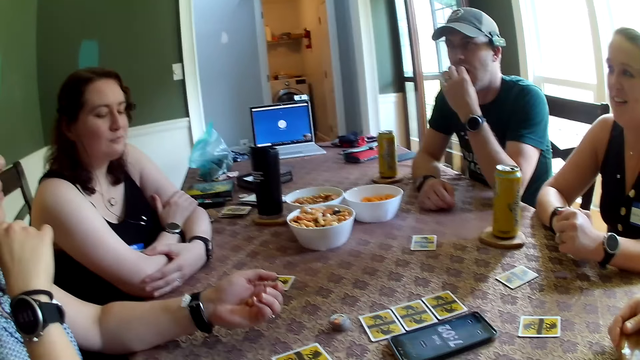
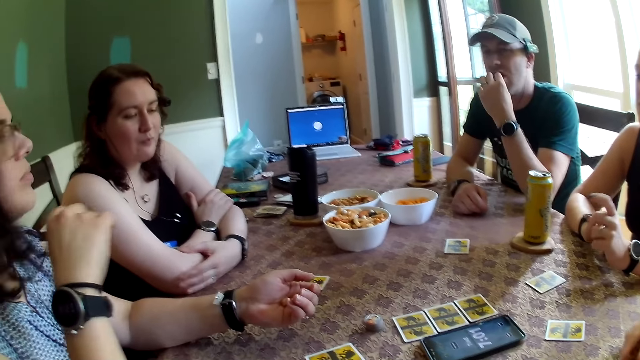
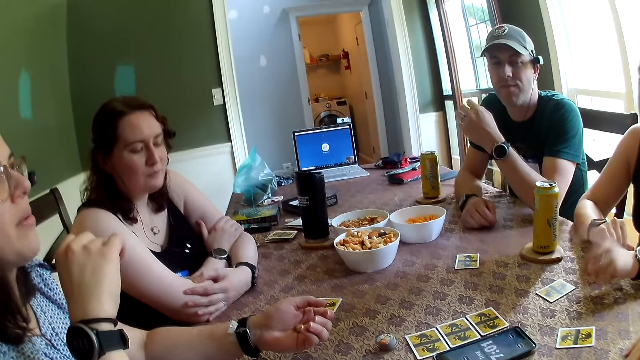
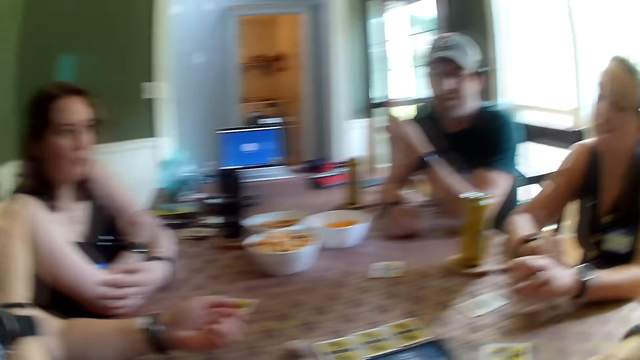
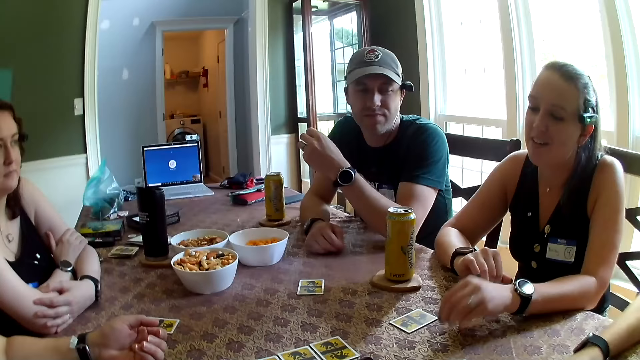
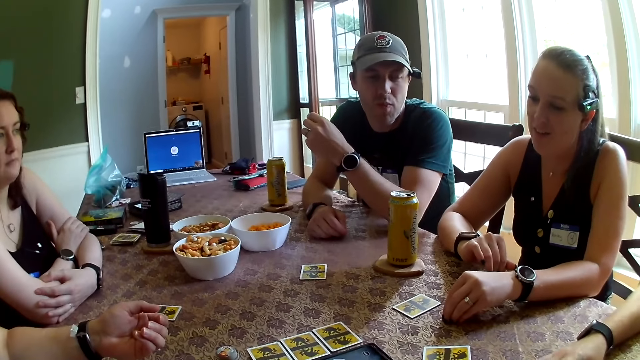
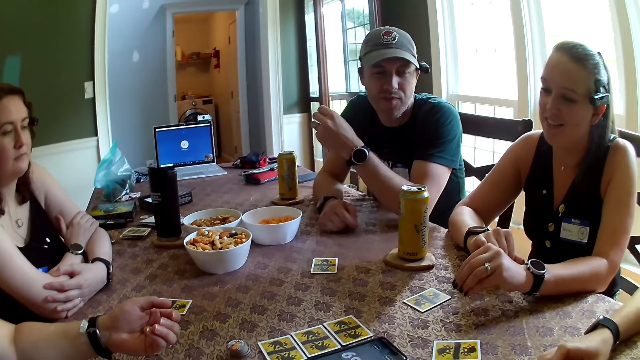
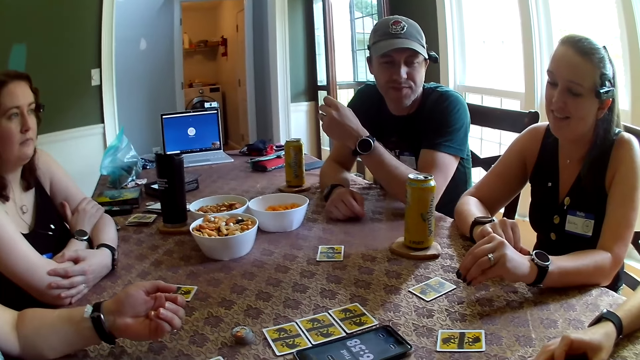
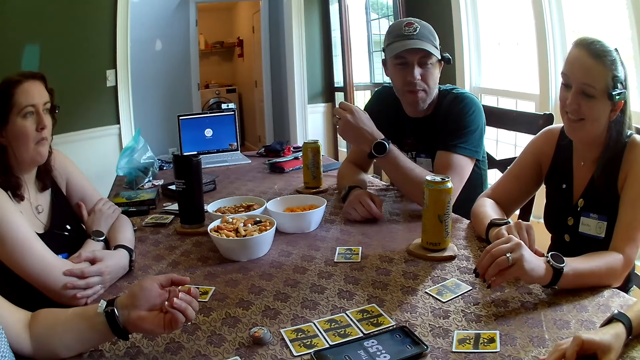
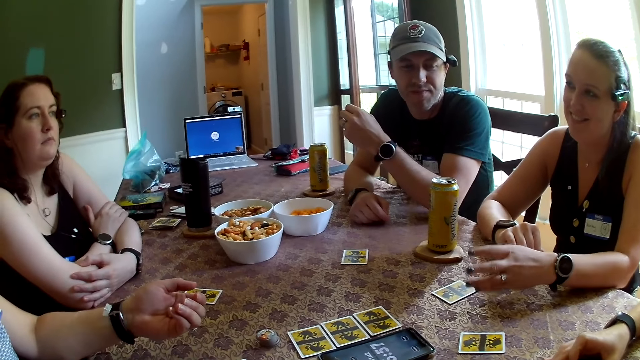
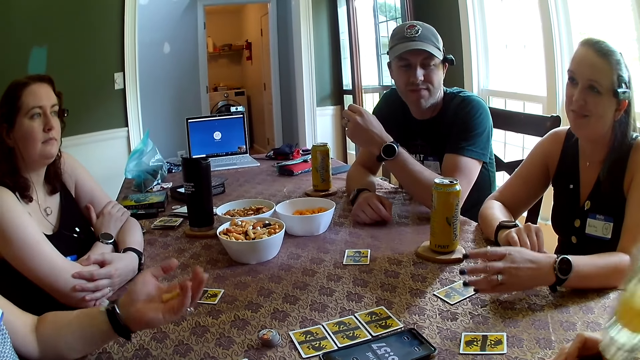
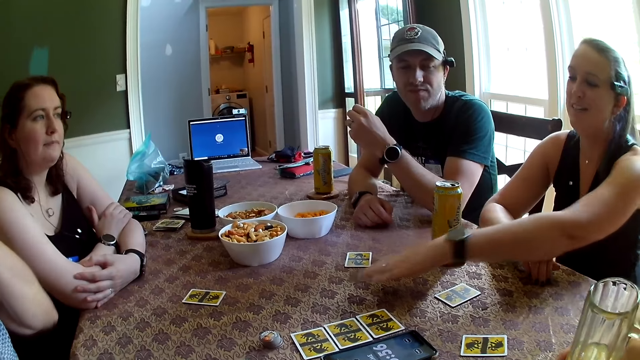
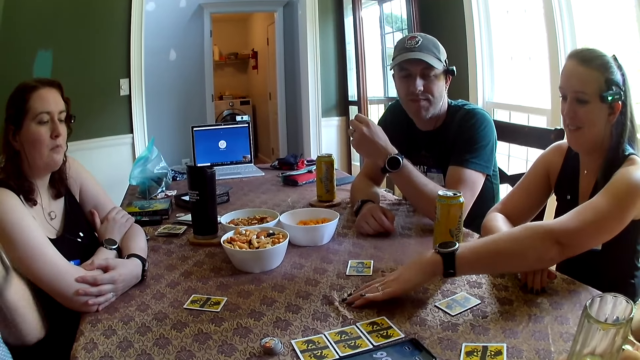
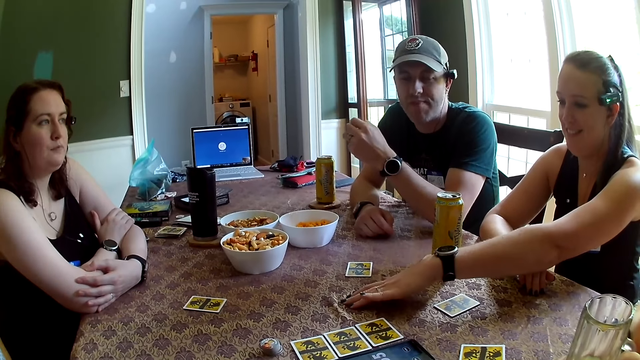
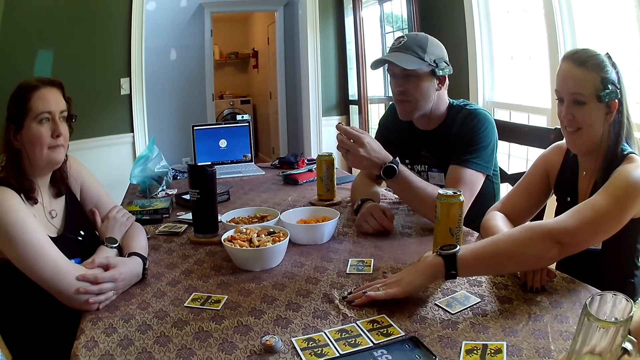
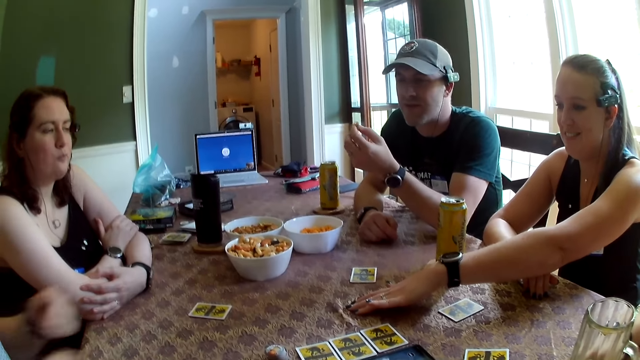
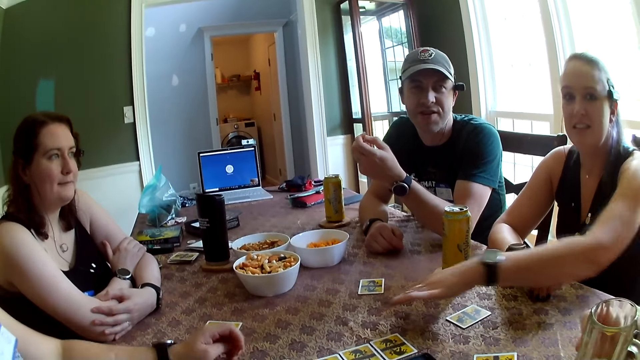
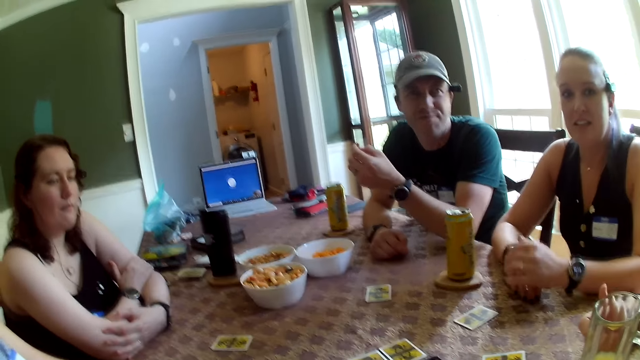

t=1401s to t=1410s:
The man eats a candy in his left hand. The woman taps the table with her left hand.

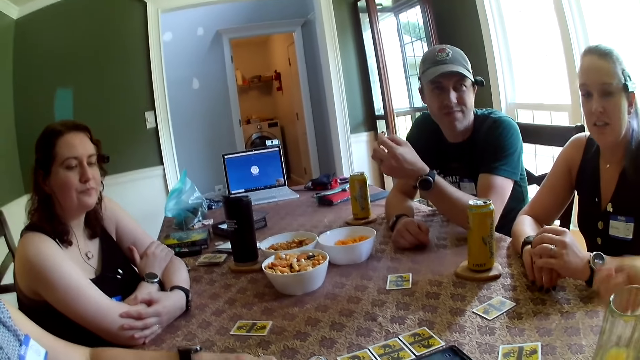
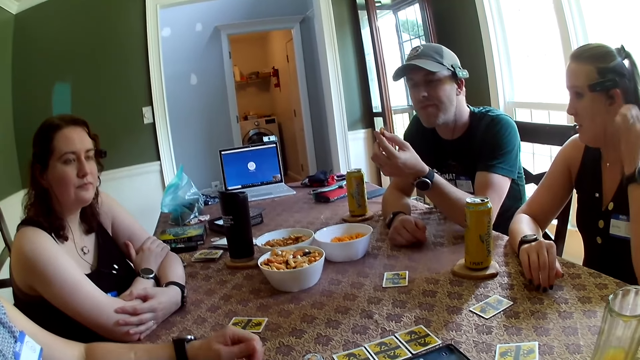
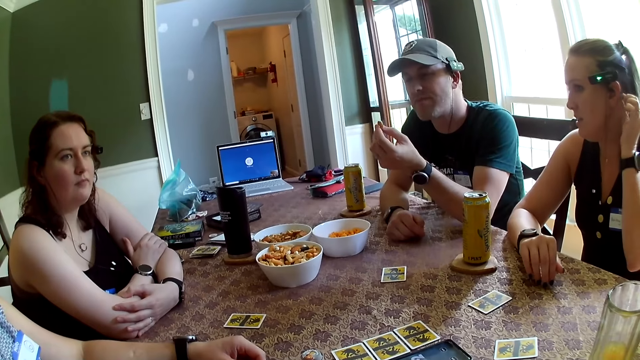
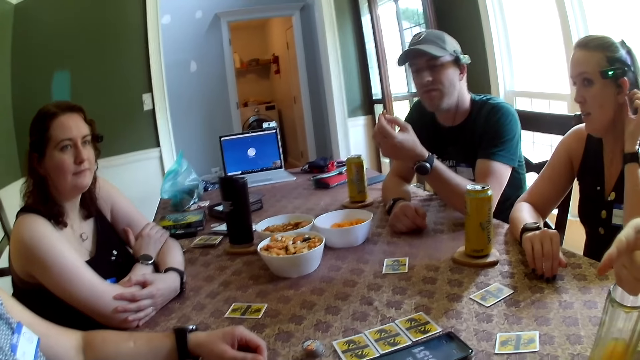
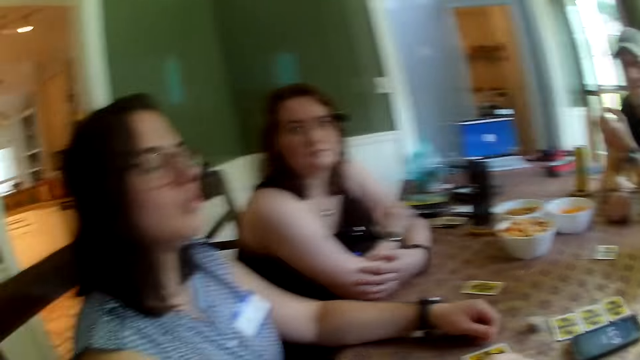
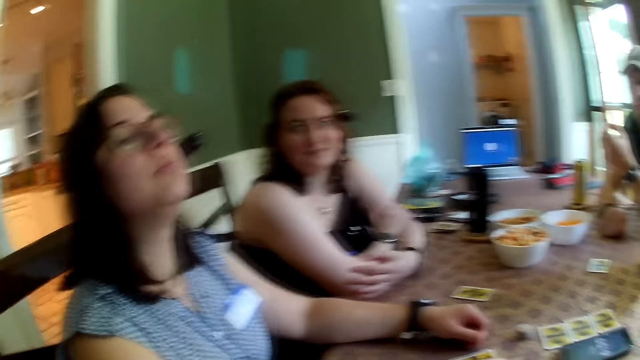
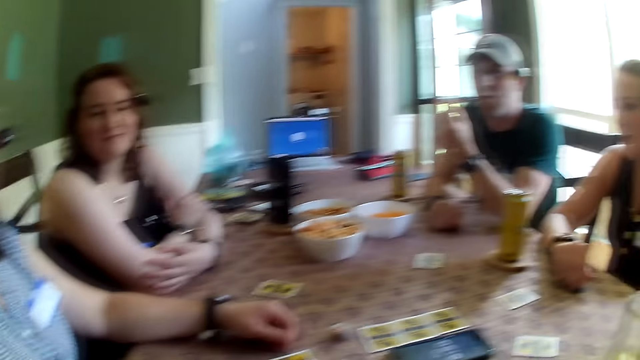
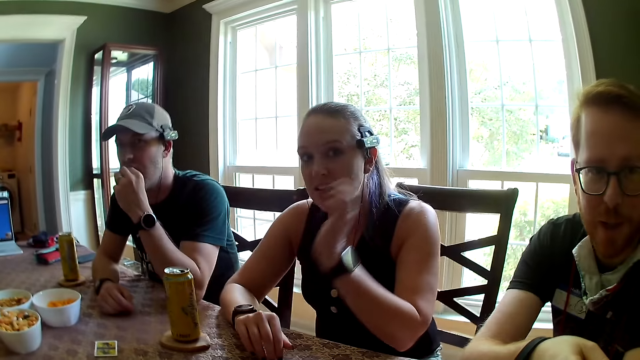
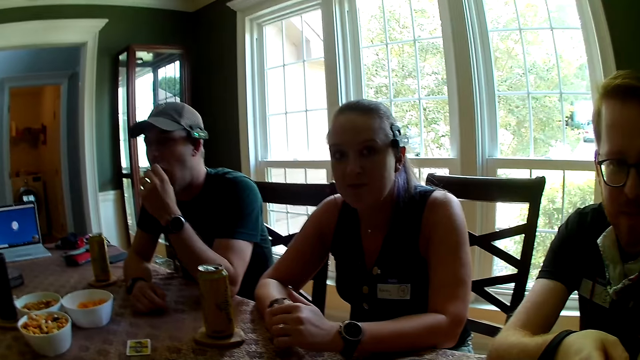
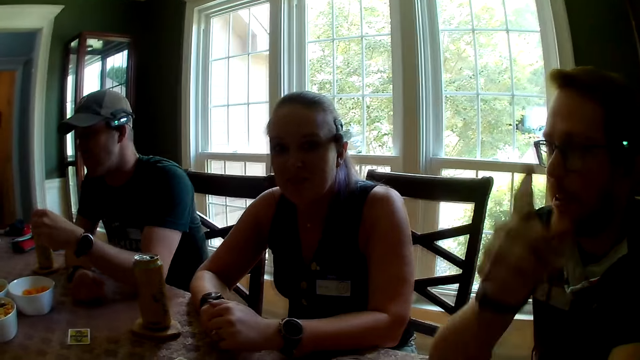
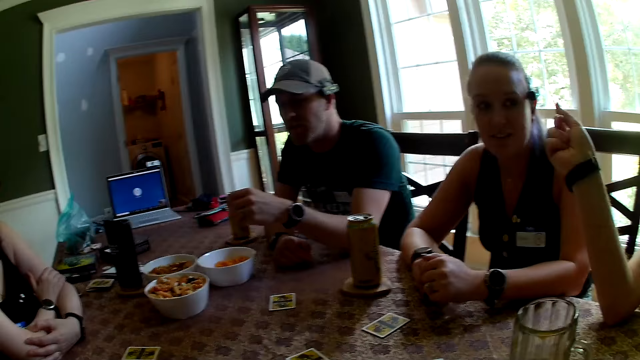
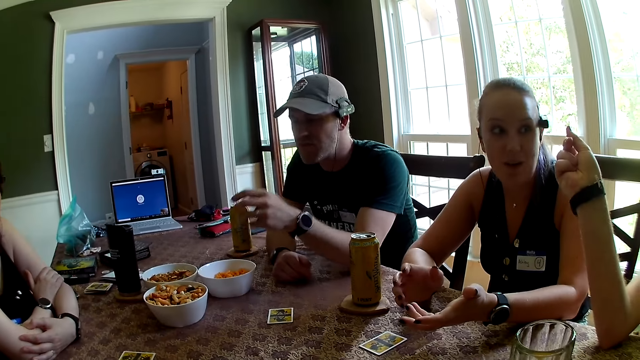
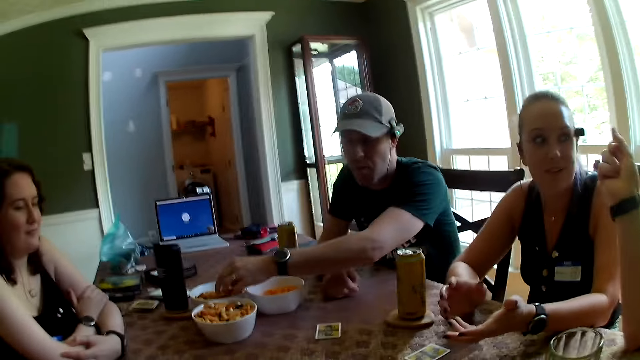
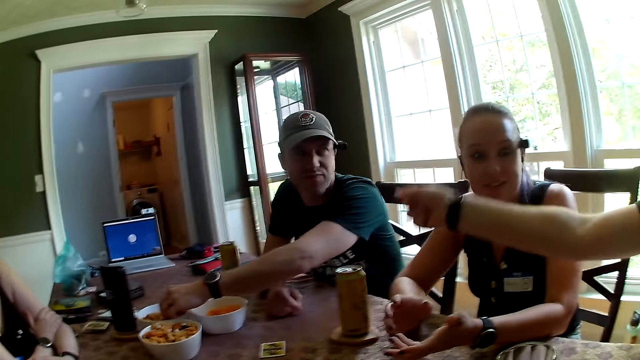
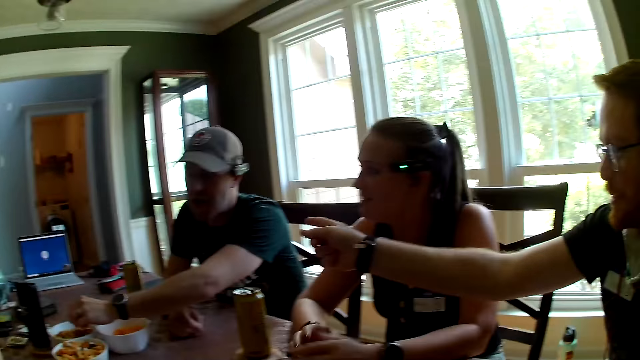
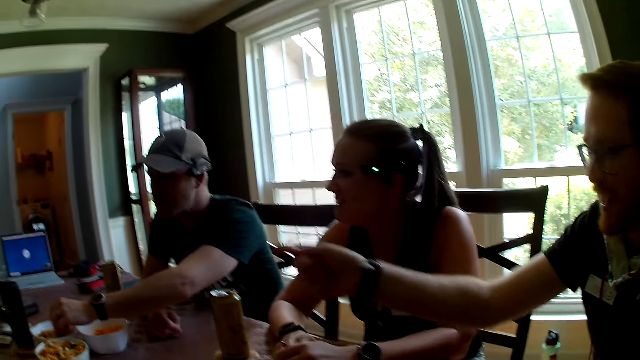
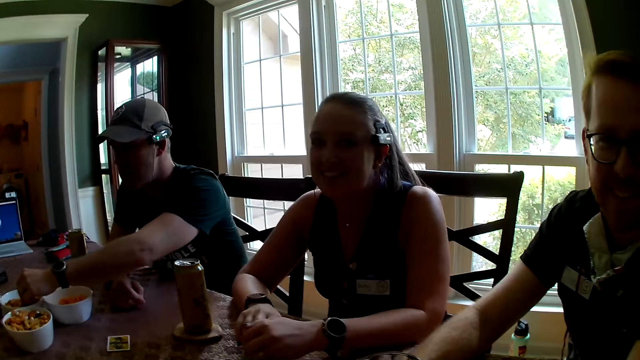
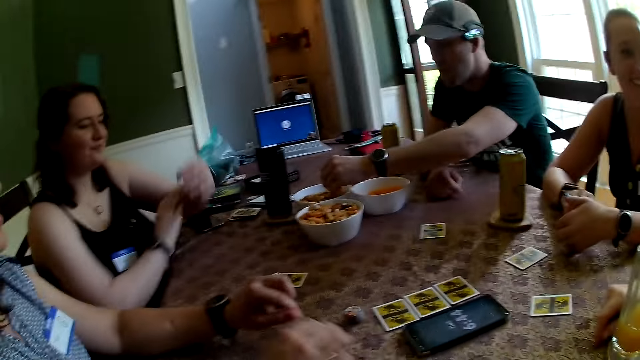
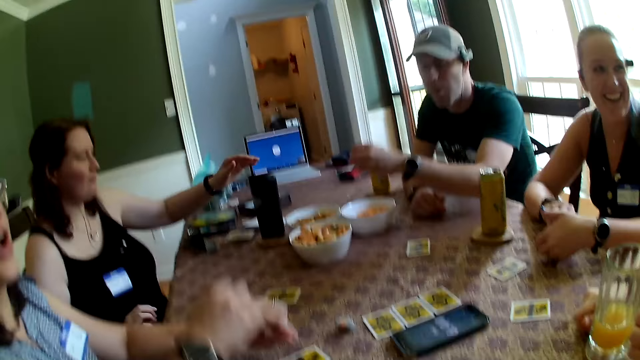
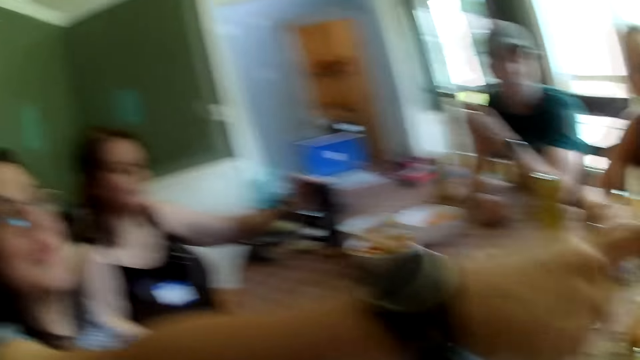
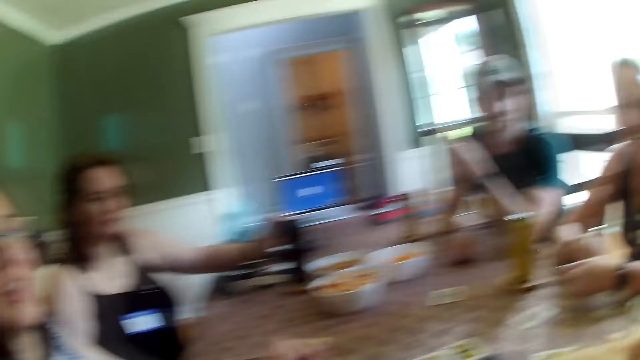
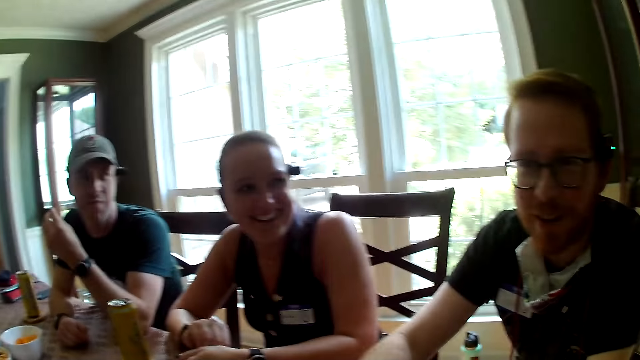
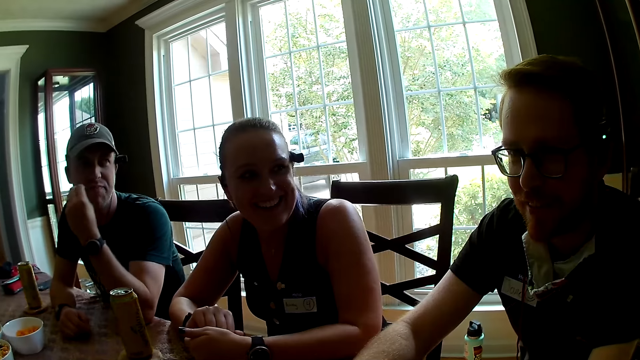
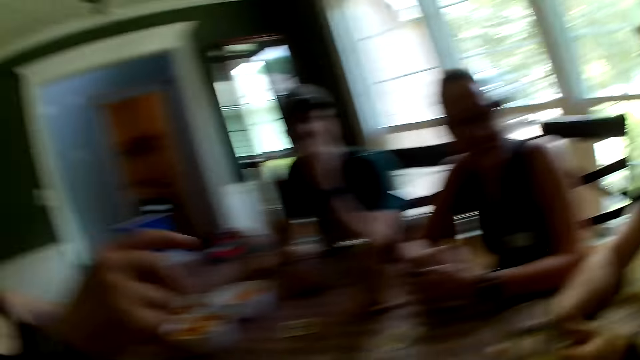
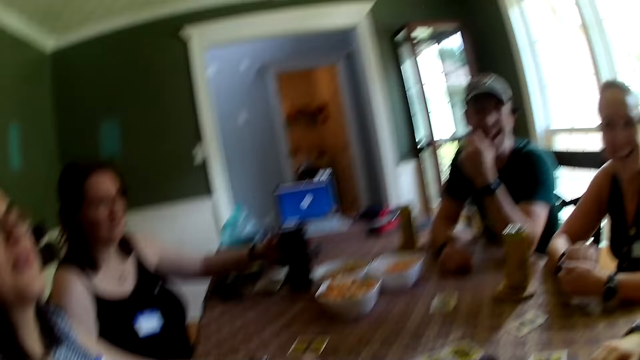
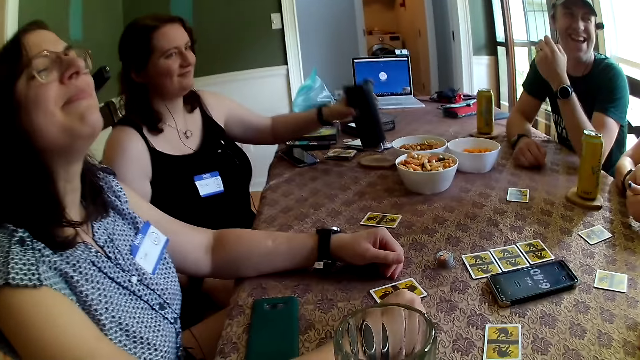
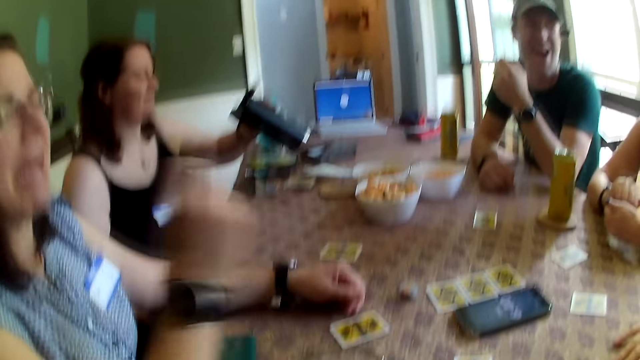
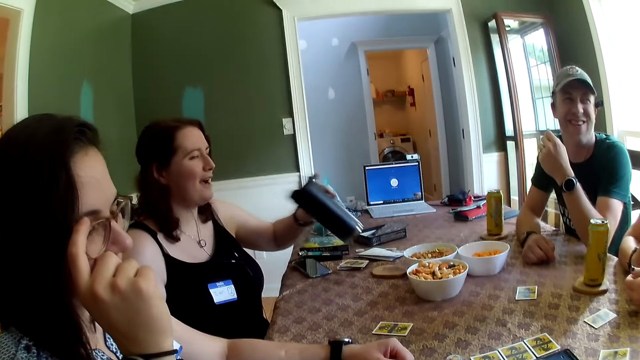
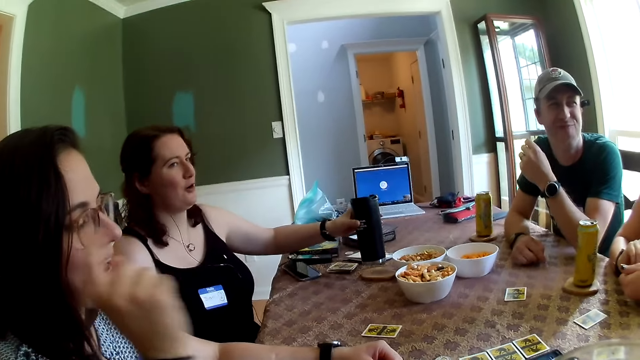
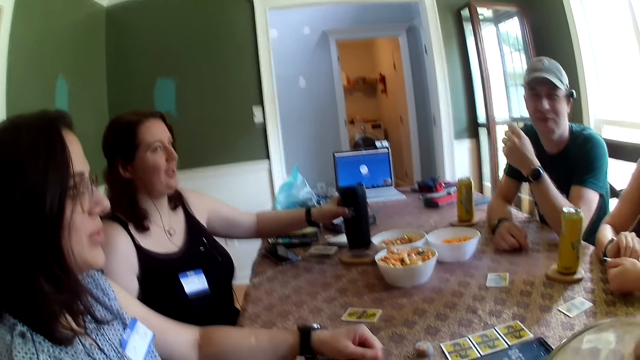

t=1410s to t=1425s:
A woman scratches her ear with her left hand. The camera wearer is looking at the cards. A man eats a candy in his left hand. Another man points his right hand at the woman. The first man picks up a couple of candies with his left hand from the bowl of candy. The other man points his right hand at the first man. Another woman points her right hand at the other man. The first man eats the candy in his left hand. A third woman picks up a black bottle with her left hand from a coaster on the table. The second woman adjusts the glasses on her face with her right hand. The third woman places the black bottle in her left hand on the coaster.
